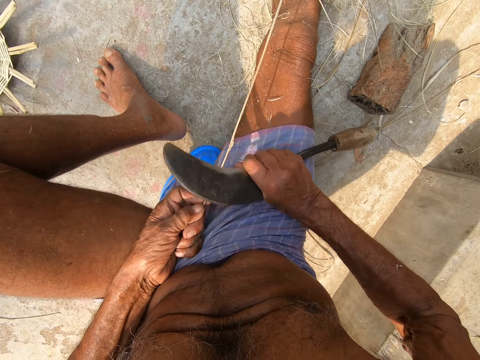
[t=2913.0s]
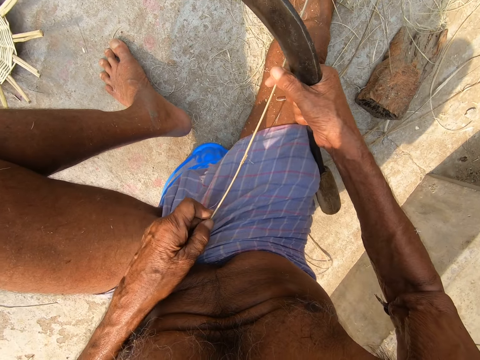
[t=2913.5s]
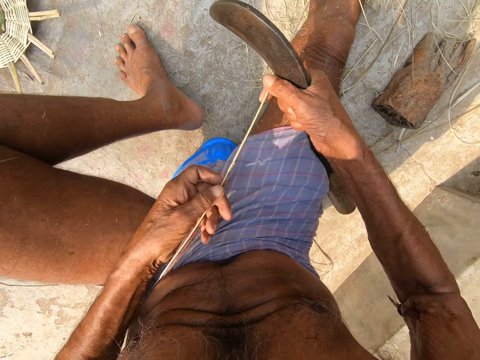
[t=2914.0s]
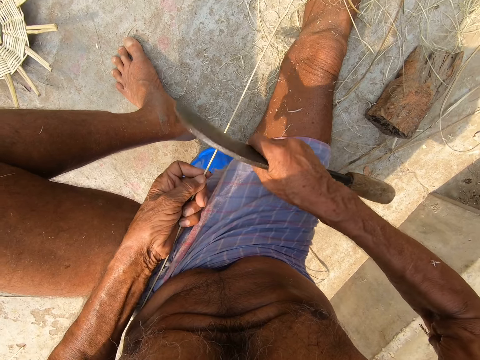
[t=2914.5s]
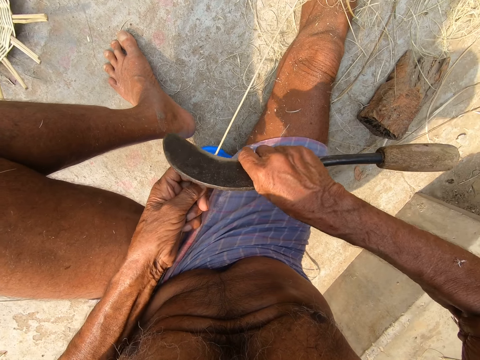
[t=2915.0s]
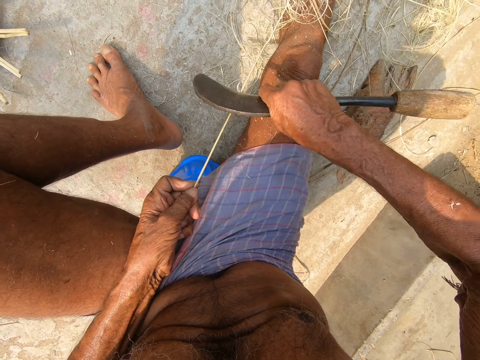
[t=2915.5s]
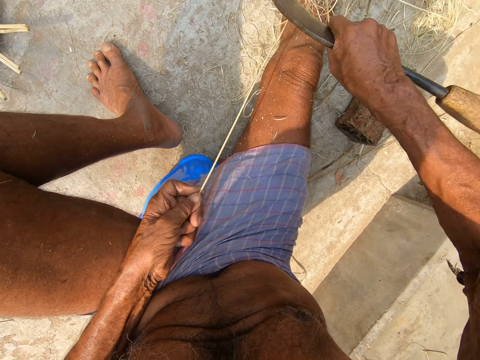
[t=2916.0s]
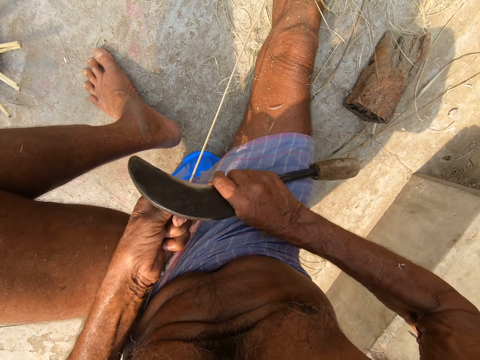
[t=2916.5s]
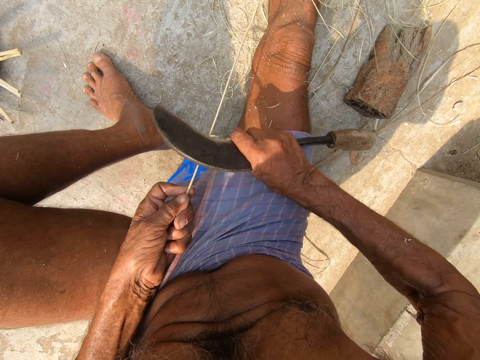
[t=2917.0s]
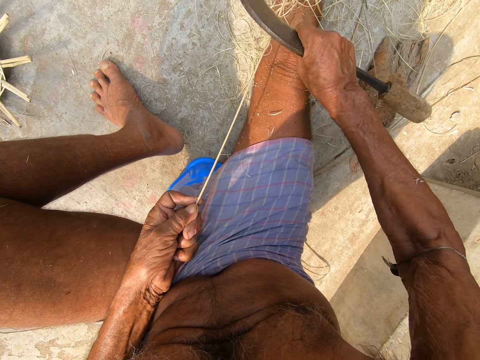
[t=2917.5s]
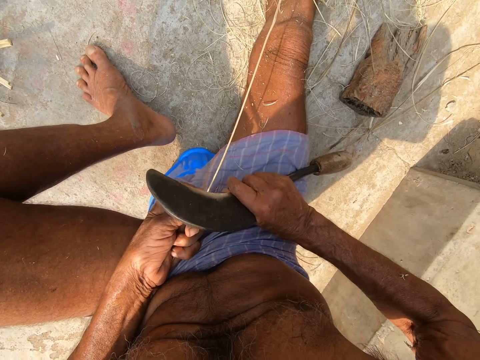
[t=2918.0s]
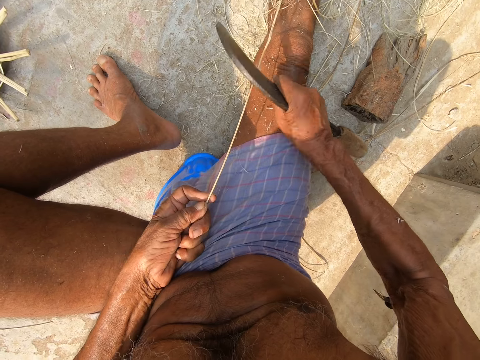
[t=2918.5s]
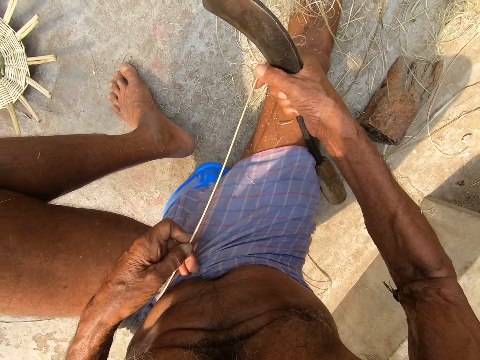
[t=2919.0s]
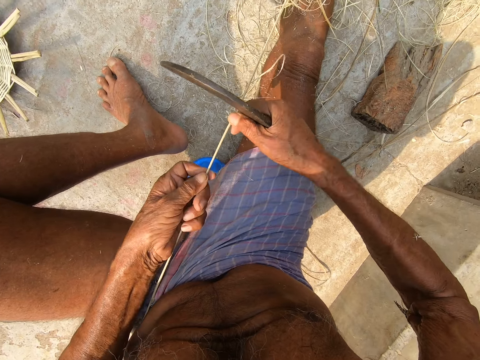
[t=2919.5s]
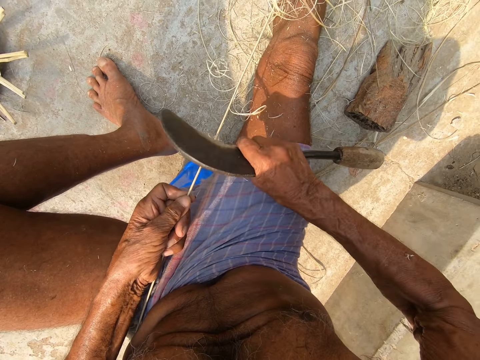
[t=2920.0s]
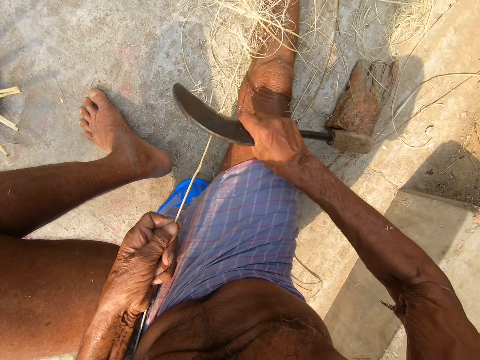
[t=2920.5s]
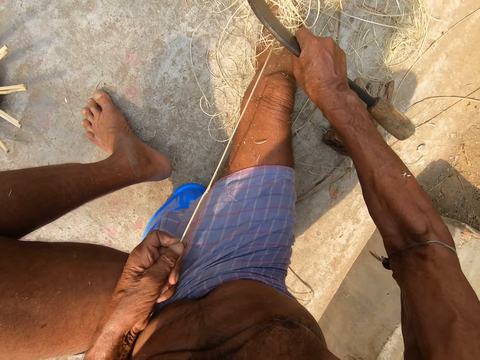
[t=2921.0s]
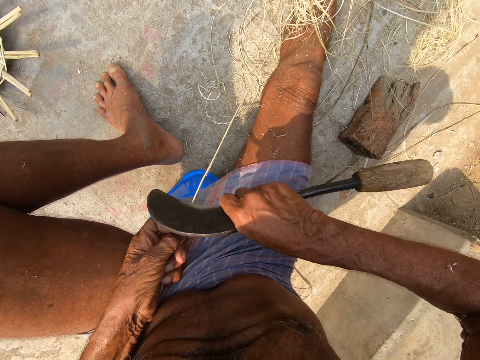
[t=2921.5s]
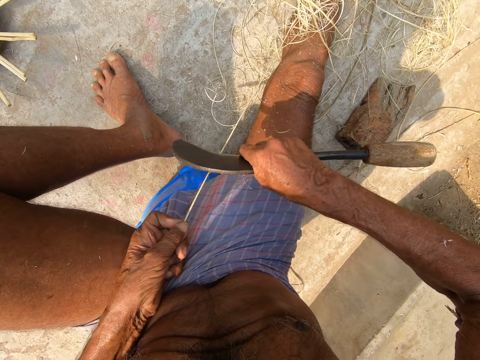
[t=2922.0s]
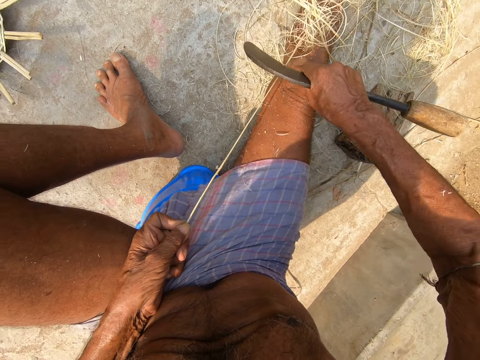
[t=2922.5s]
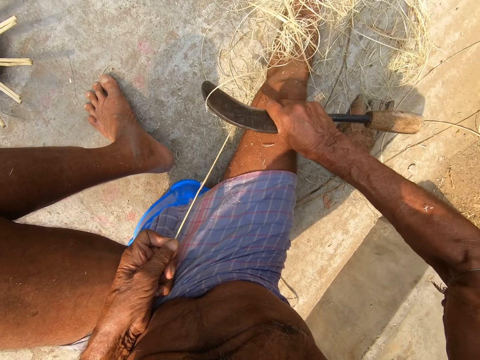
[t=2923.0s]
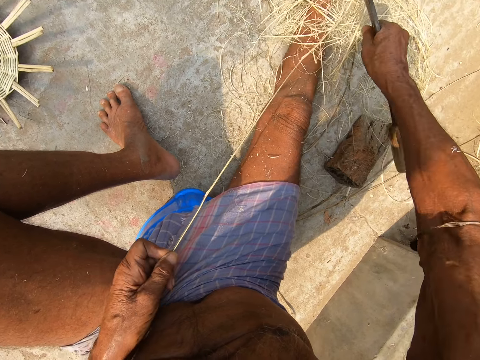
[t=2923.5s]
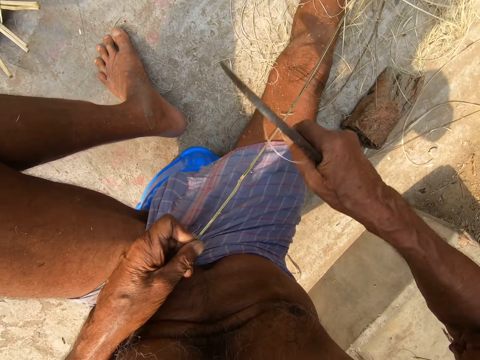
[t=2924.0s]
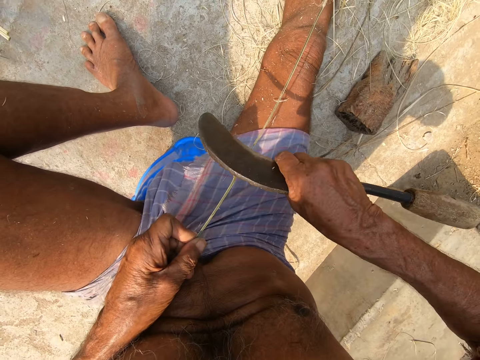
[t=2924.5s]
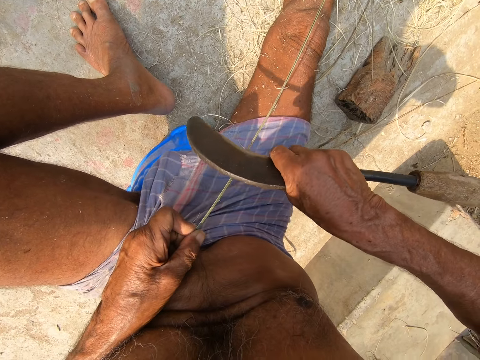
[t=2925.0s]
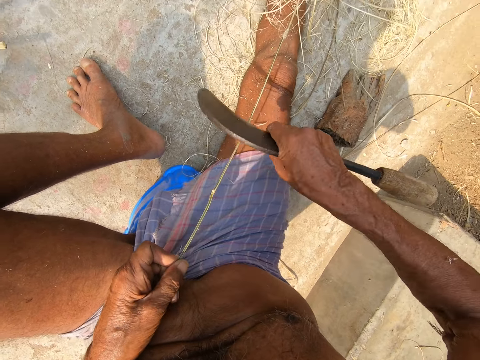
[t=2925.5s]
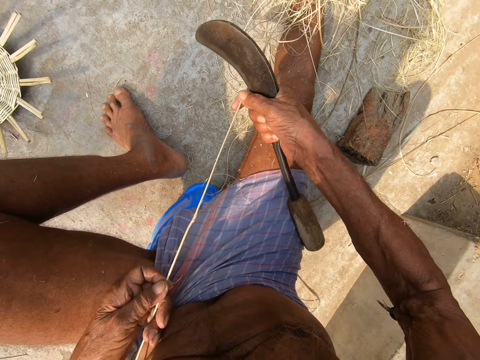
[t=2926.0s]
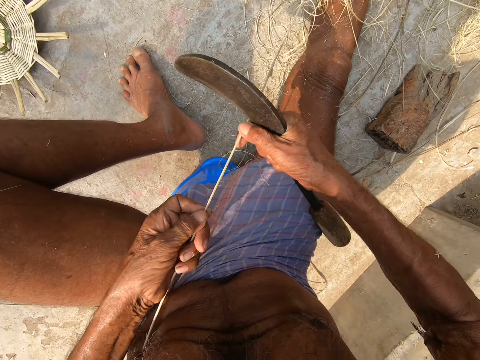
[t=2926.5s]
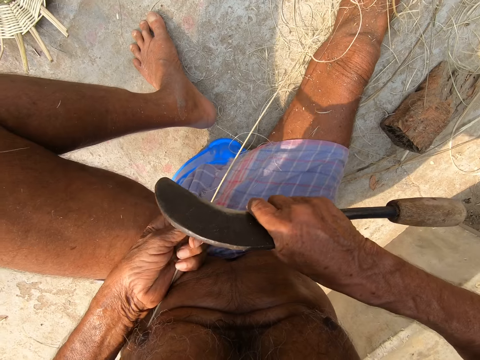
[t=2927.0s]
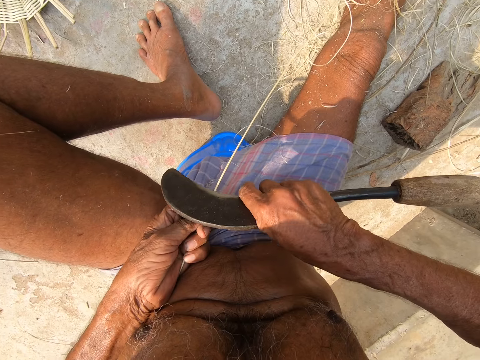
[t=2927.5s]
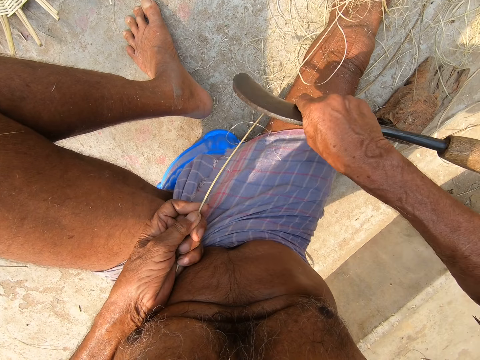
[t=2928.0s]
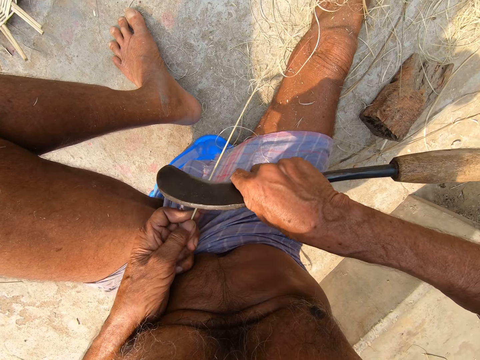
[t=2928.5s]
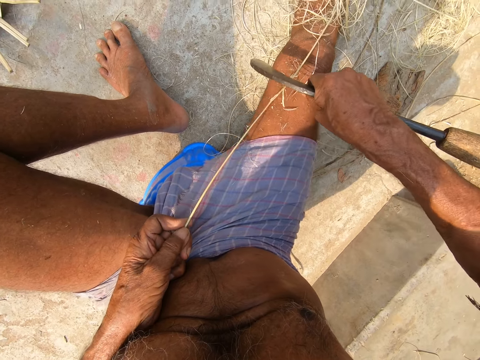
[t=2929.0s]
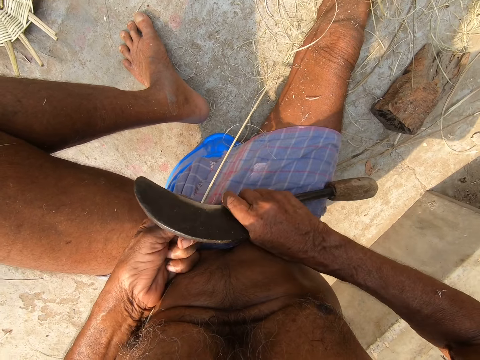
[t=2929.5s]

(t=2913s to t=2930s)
The camera wearer holds the bamboo strip with his right hand. He moves his left hand along the bamboo strip. He scrapes the bamboo strip in his left hand with the sickle in his right hand. He holds the bamboo strip with his right hand. He moves his left hand along the bamboo strip. He scrapes the bamboo strip in his left hand with the sickle in his right hand. He holds the bamboo strip with his right hand. He moves his left hand along the bamboo strip. He scrapes the bamboo strip in his left hand with the sickle in his right hand.

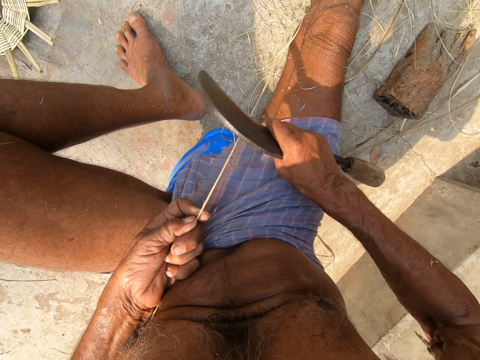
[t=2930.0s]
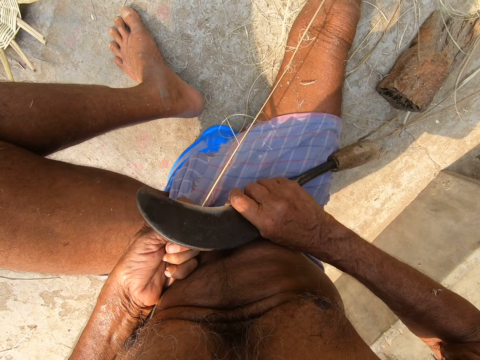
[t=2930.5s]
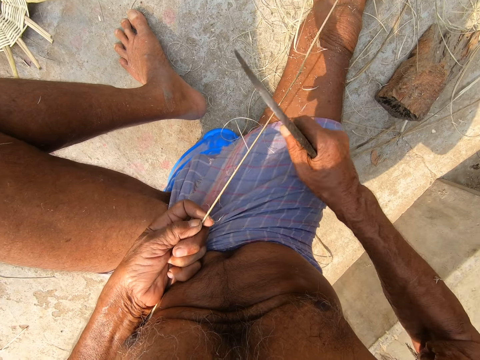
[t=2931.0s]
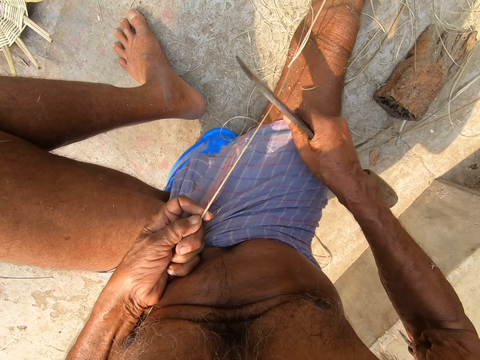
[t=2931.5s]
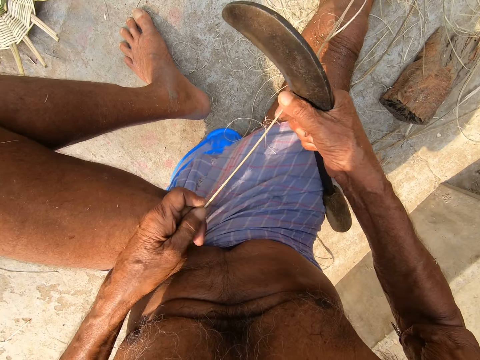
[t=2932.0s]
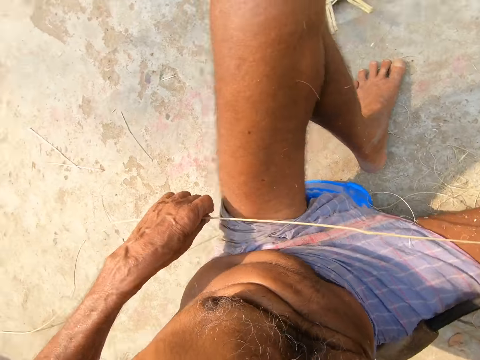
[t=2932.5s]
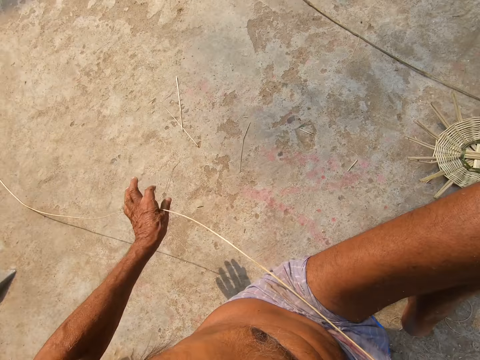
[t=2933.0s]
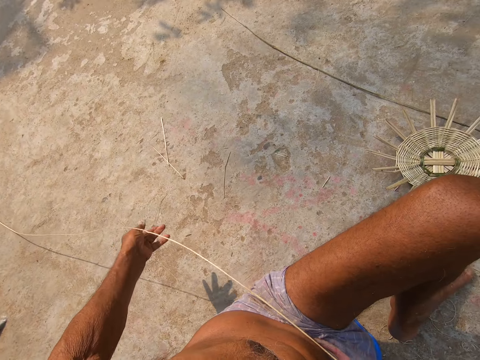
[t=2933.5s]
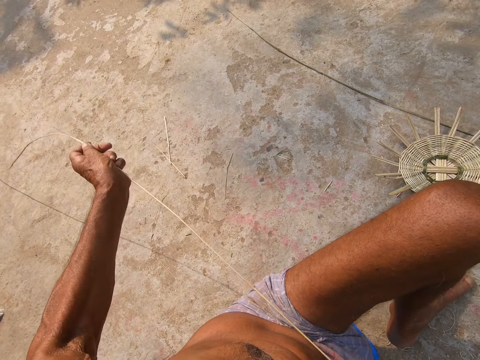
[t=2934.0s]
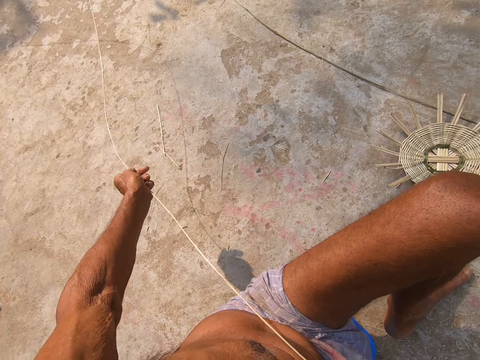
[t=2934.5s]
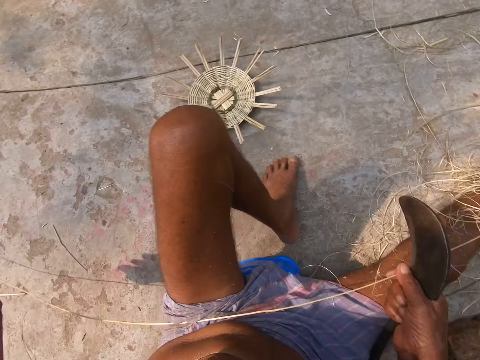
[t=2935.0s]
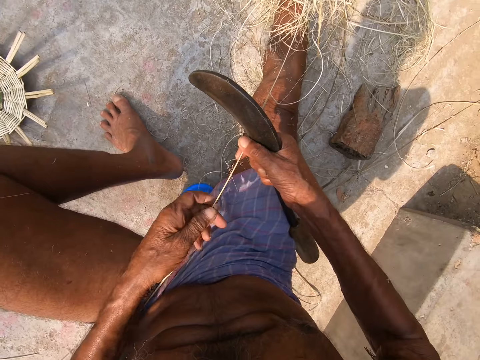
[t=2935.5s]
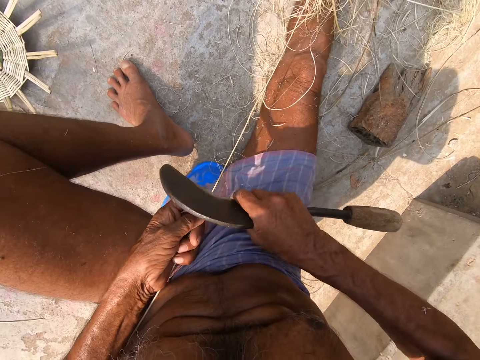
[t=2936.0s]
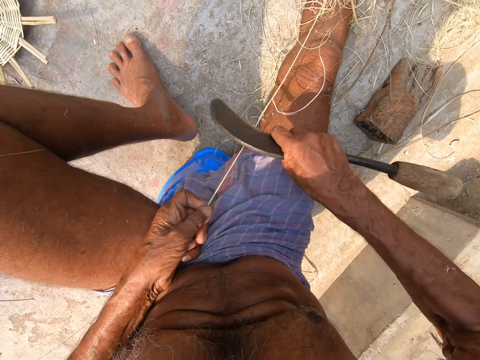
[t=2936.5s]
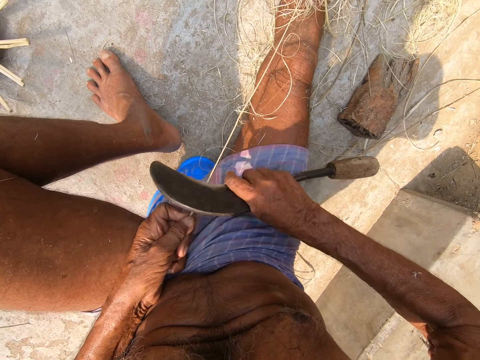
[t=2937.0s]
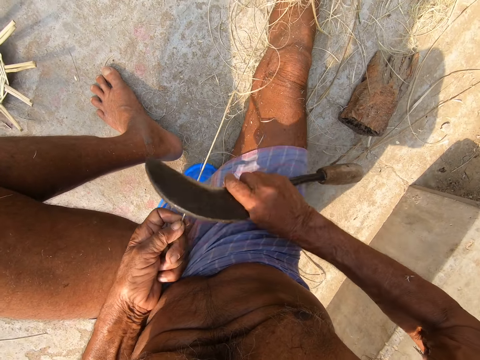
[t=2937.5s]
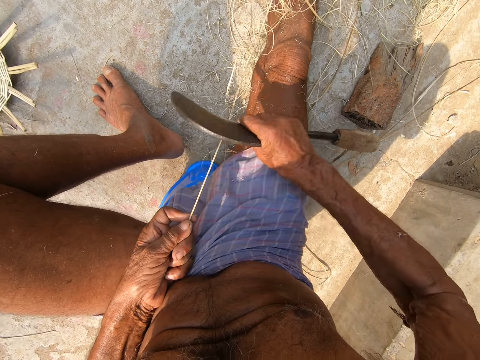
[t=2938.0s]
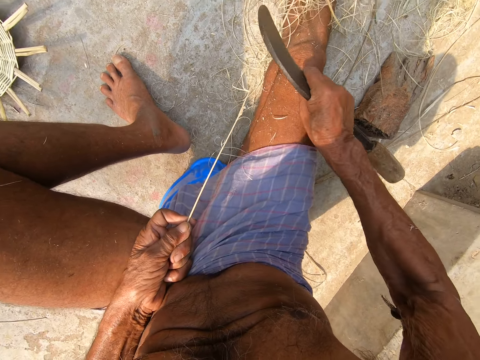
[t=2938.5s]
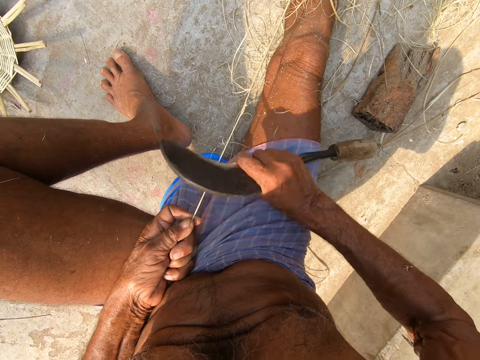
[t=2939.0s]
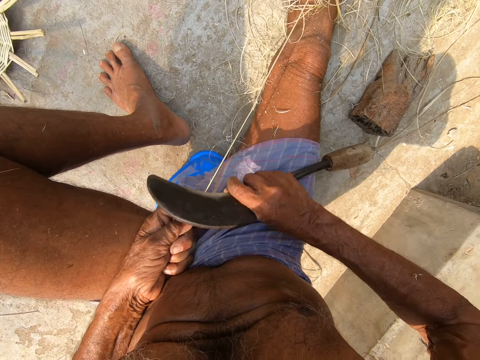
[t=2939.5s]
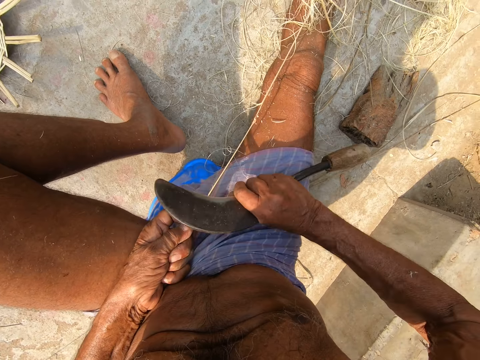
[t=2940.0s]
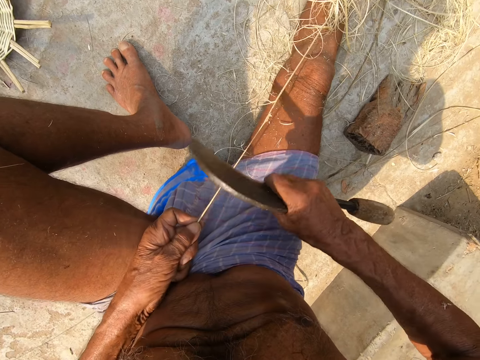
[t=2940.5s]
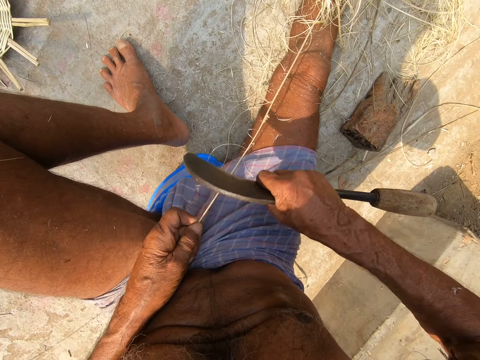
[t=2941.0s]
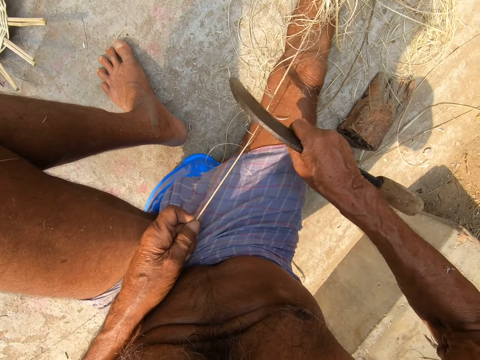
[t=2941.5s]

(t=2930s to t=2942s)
The camera wearer holds the bamboo strip with his right hand. He adjusts the bamboo strip with his left hand. He holds the bamboo strip with his left hand. He scrapes the bamboo strip in his left hand with the sickle in his right hand.
